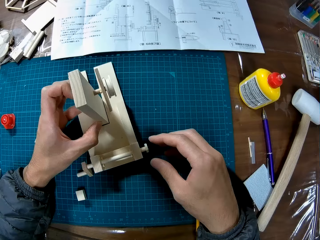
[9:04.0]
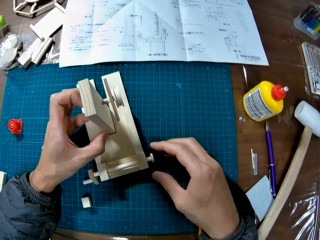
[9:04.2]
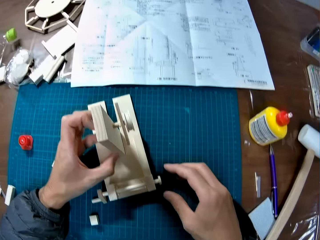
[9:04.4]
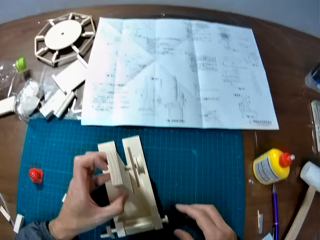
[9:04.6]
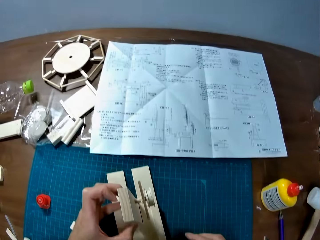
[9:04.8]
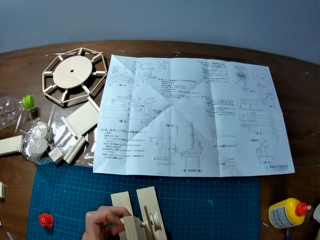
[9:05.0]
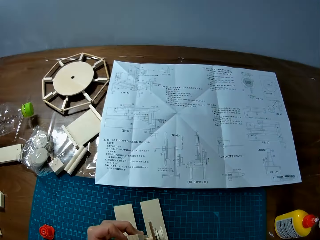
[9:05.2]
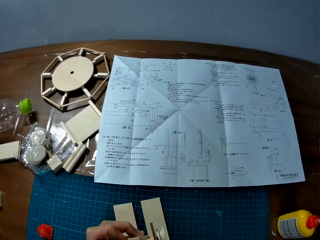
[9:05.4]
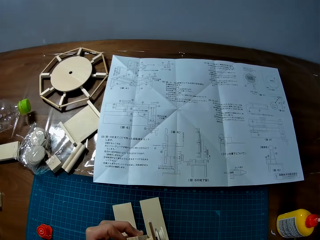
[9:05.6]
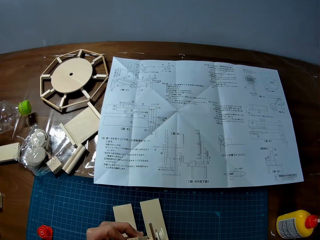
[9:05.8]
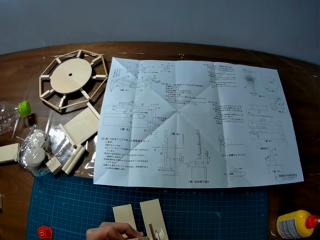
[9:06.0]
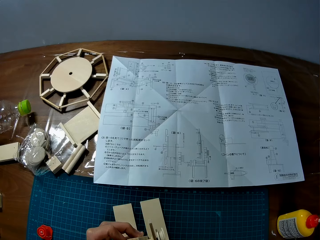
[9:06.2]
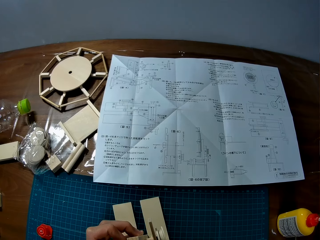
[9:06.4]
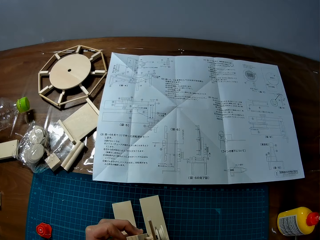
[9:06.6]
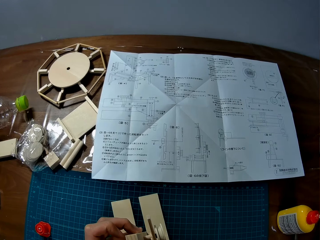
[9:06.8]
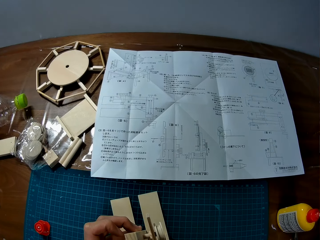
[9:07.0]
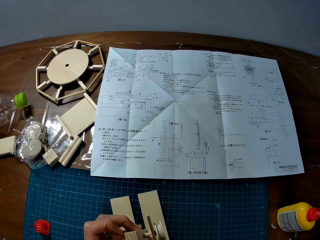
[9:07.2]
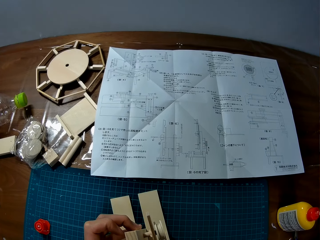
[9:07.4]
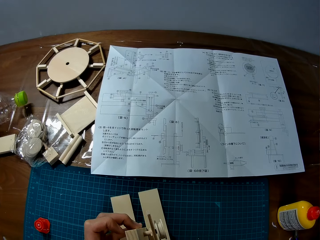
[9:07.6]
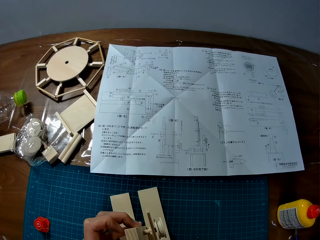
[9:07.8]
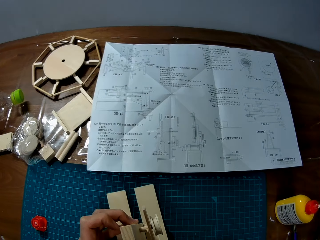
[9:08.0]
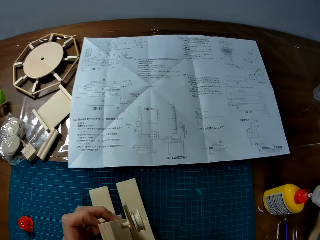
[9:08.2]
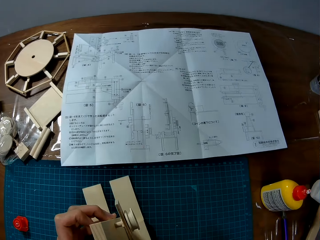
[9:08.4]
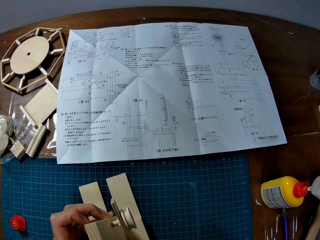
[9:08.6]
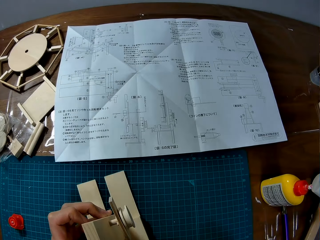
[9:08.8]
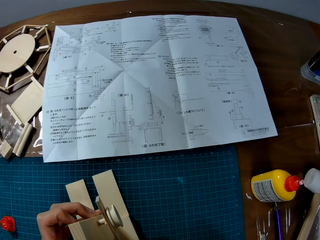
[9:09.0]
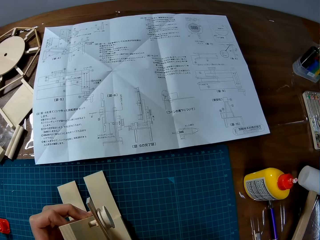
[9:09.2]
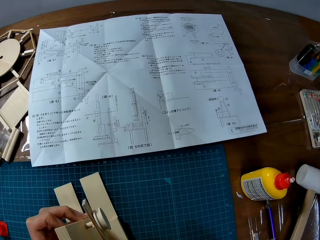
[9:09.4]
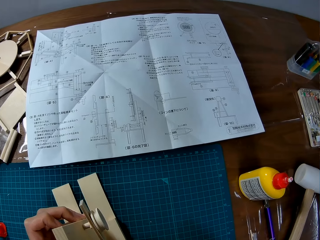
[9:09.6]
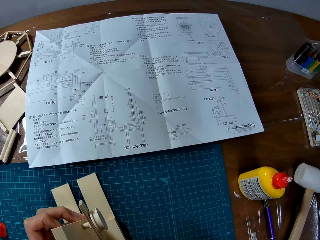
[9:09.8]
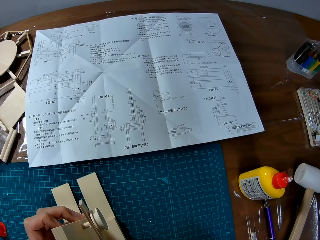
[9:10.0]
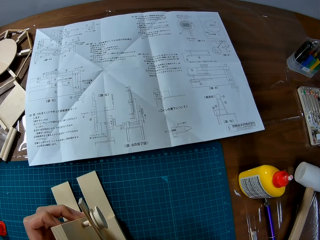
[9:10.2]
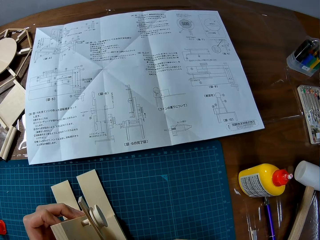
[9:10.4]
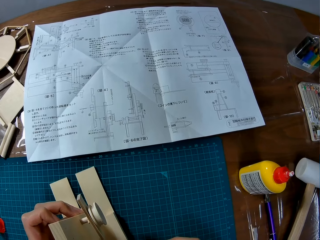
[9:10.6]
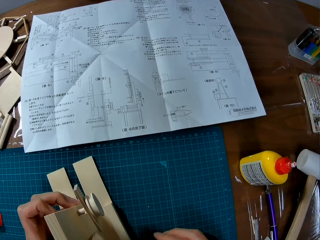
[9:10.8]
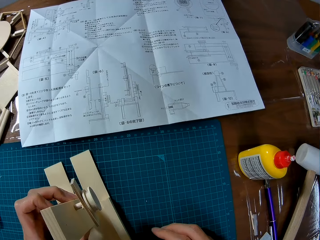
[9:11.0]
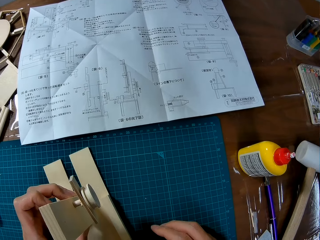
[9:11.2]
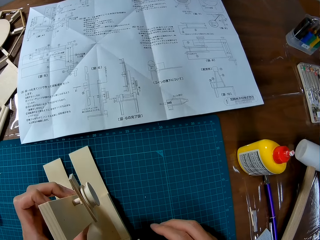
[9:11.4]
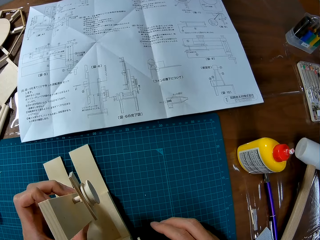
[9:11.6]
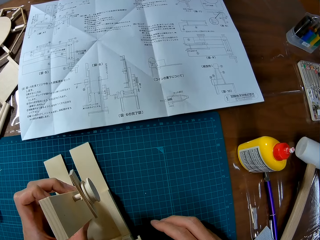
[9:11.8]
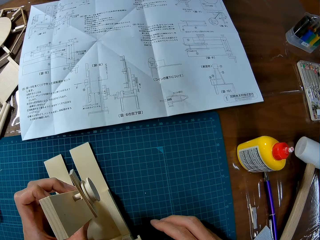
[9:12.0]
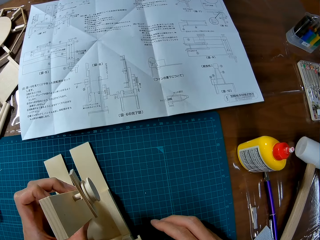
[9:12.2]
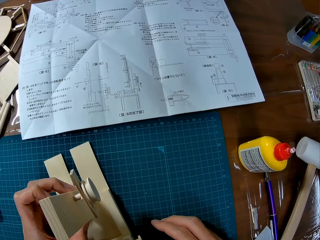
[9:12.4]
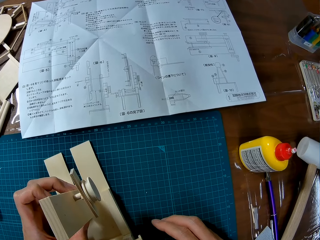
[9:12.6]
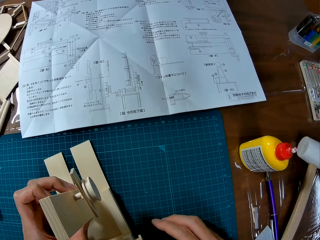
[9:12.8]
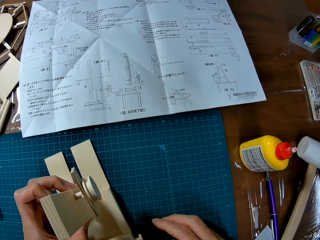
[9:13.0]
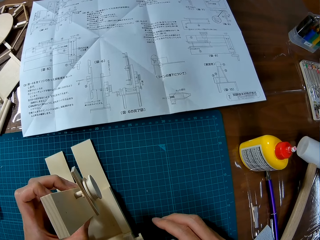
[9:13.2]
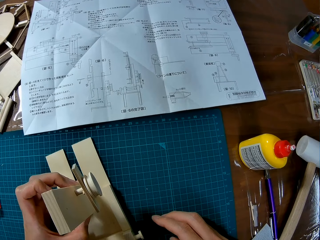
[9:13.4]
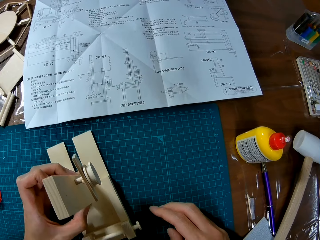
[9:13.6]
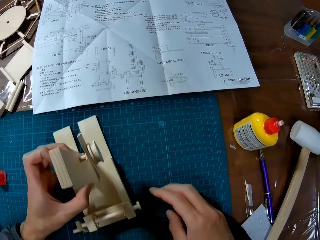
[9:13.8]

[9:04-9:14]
The camera wearer holds the model. They read the paper.

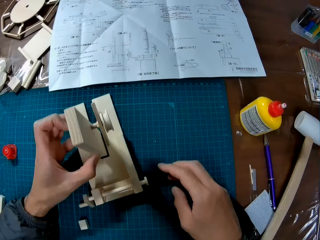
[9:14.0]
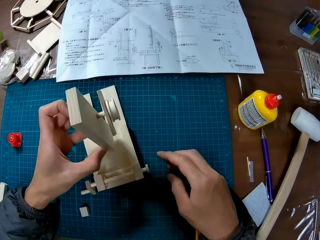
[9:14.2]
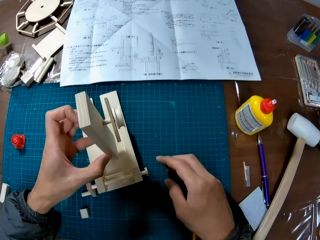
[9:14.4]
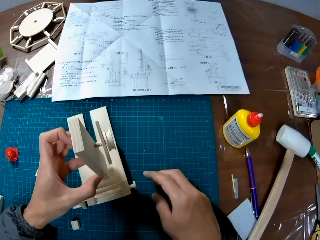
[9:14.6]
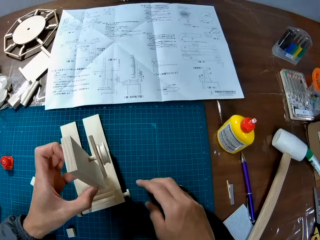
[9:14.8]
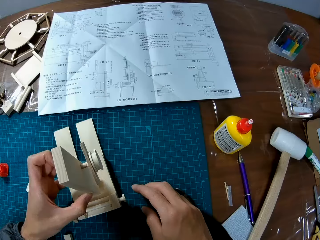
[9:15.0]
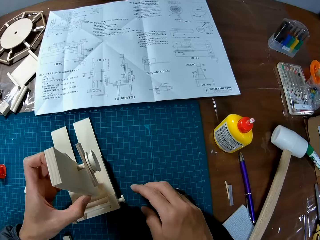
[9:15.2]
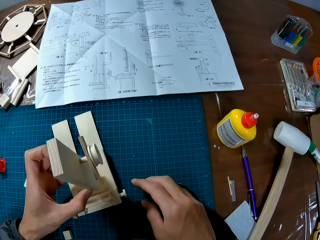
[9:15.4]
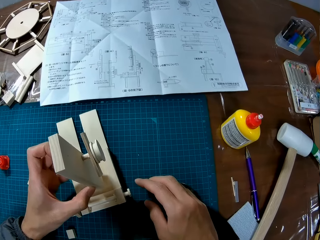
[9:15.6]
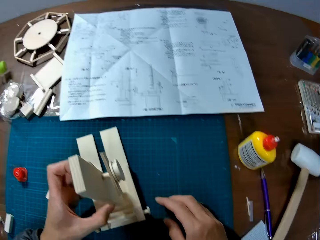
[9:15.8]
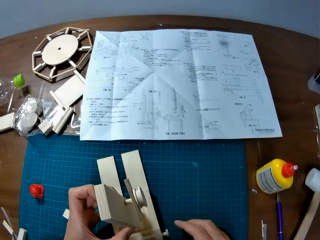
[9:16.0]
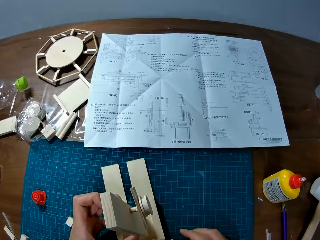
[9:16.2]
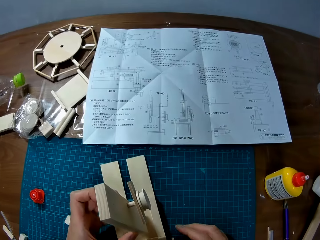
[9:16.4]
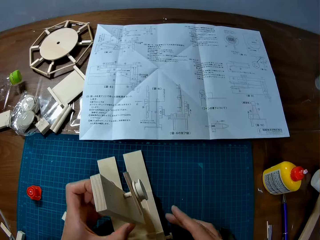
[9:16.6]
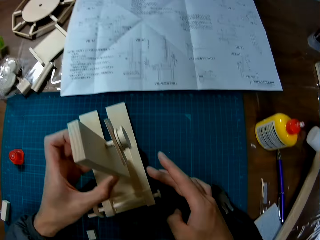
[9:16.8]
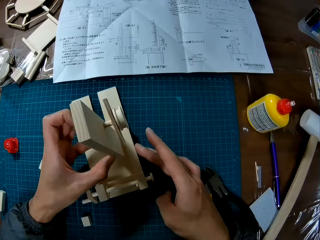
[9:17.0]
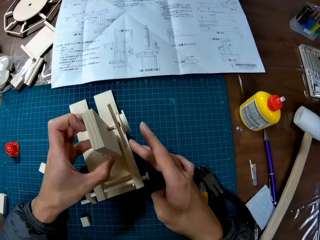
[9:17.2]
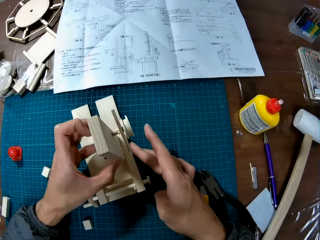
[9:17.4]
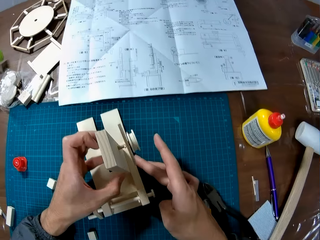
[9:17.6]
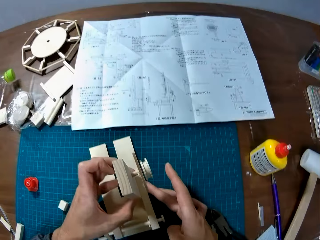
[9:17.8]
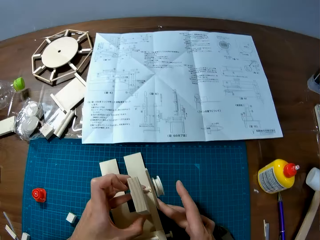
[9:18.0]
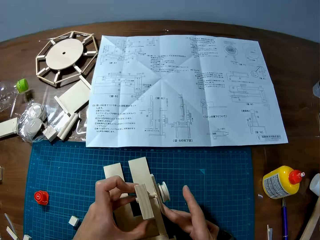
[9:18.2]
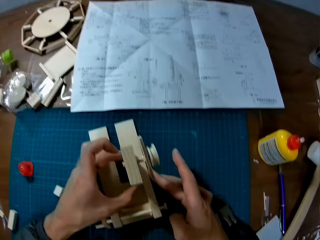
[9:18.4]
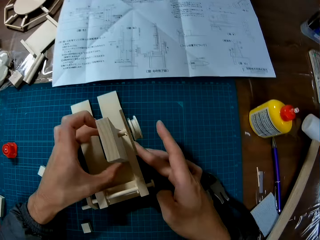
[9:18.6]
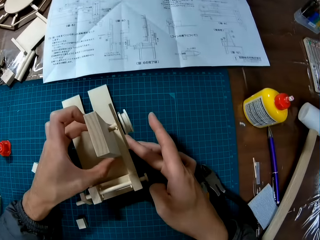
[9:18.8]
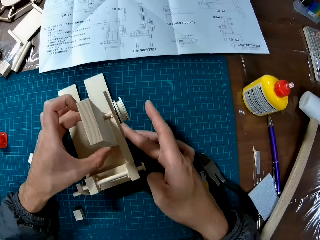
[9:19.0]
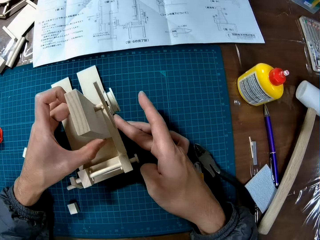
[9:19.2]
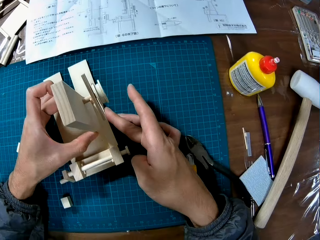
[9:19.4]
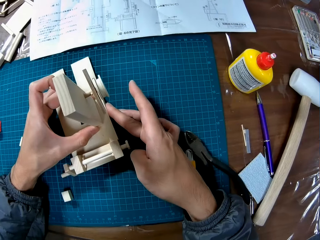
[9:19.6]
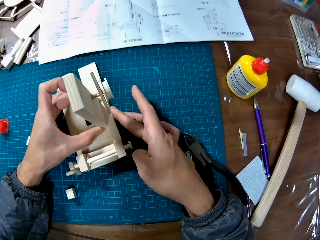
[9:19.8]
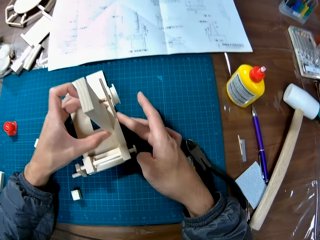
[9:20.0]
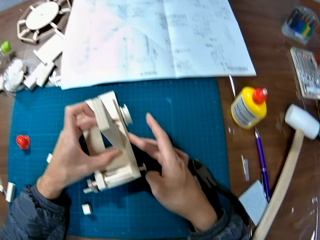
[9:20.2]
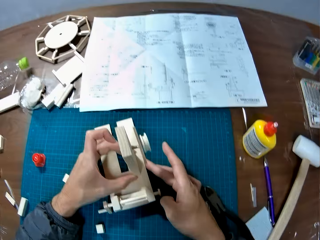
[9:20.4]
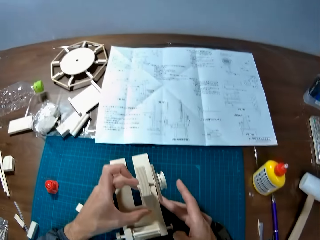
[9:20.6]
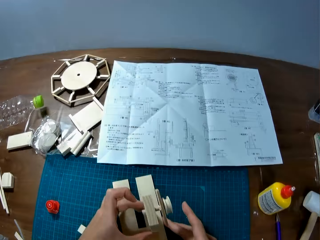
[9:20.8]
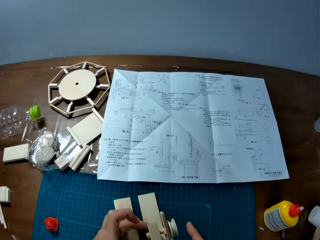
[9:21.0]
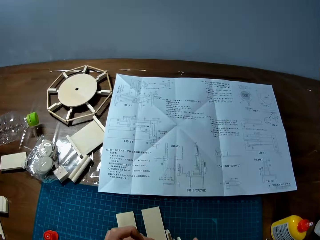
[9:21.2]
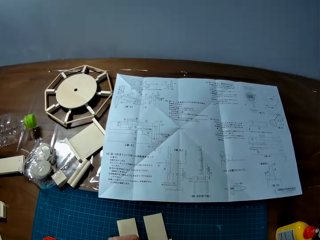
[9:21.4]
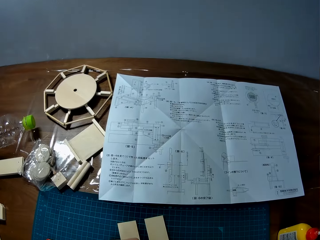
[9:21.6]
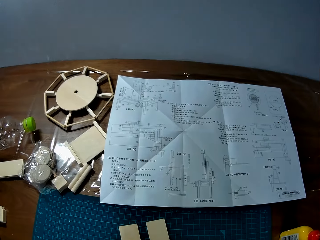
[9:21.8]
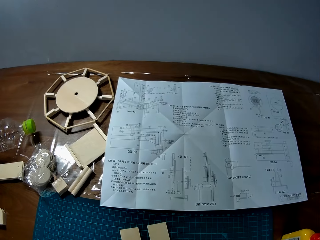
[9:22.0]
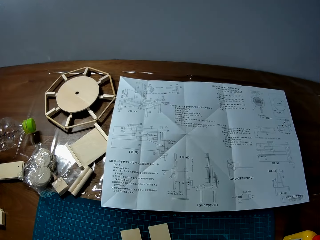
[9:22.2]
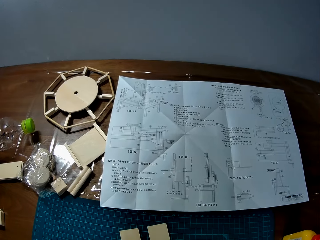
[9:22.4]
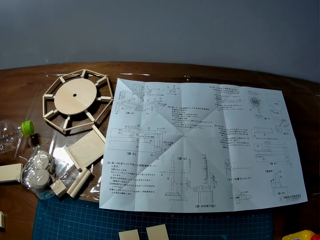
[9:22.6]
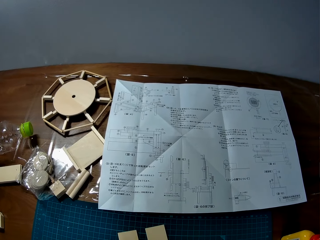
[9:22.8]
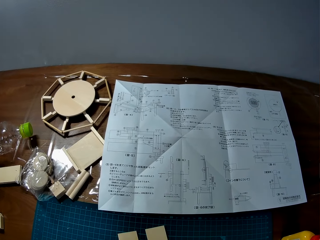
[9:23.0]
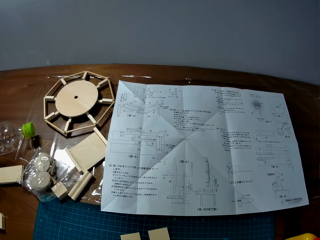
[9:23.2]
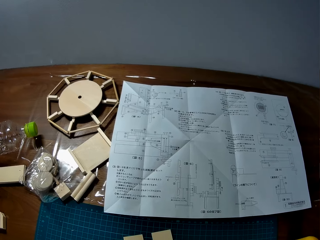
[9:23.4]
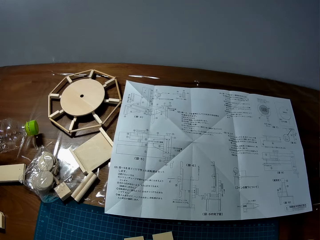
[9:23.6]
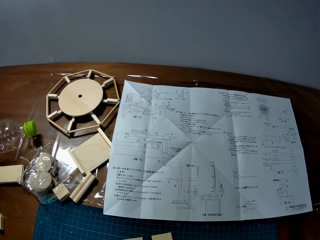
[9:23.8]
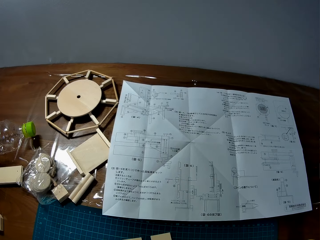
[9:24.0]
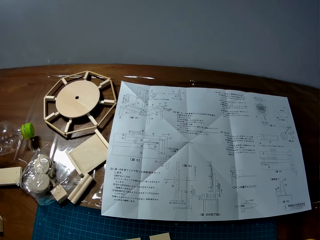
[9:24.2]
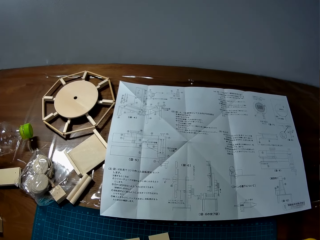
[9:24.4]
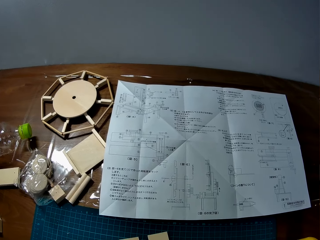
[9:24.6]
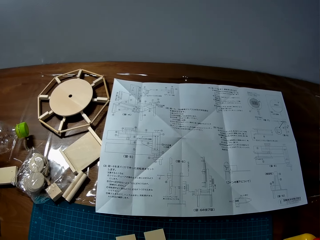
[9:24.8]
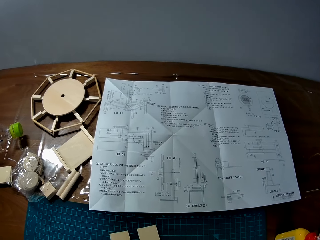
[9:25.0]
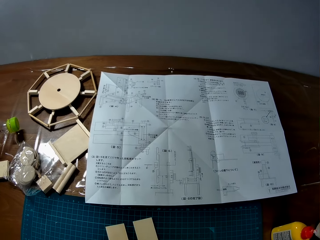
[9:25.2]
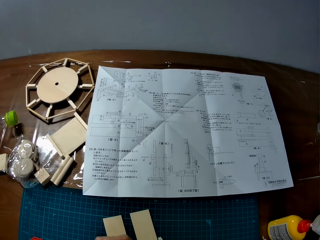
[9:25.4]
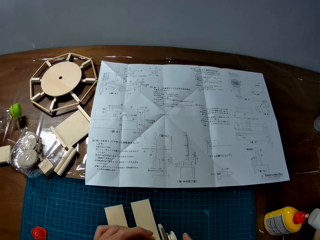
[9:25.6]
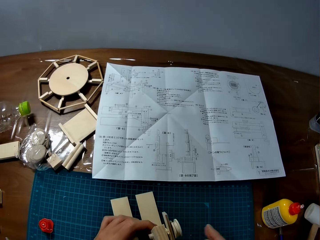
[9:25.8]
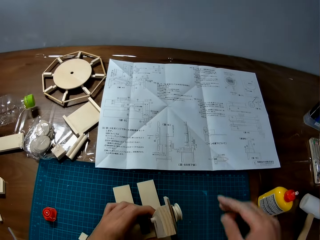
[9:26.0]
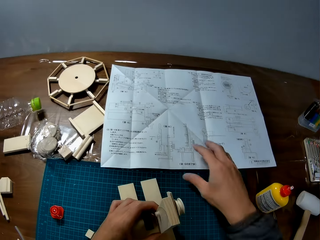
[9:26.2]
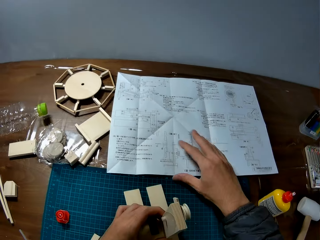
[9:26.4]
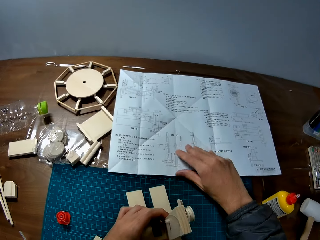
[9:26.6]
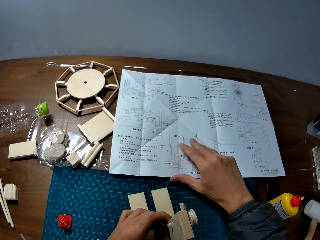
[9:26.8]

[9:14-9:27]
The camera wearer removes the model. He positions the wood in the craft. He supports the craft on the table with his right hand. He looks at a paper on the table.
